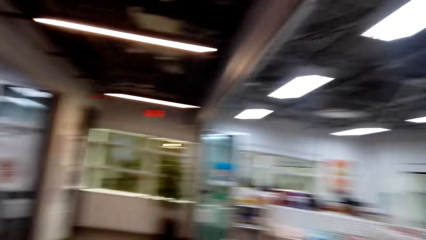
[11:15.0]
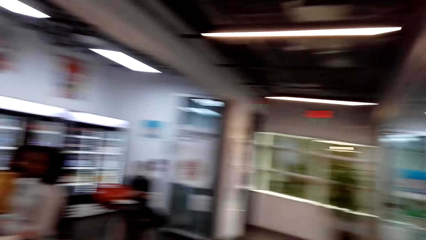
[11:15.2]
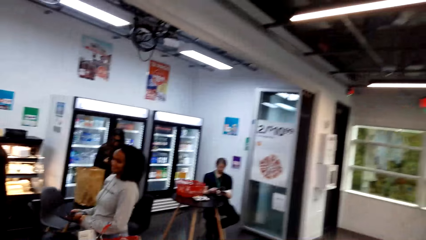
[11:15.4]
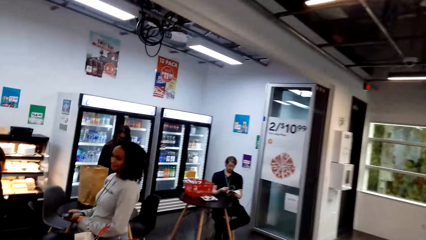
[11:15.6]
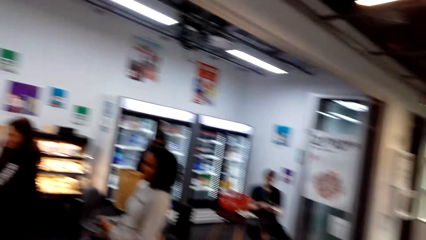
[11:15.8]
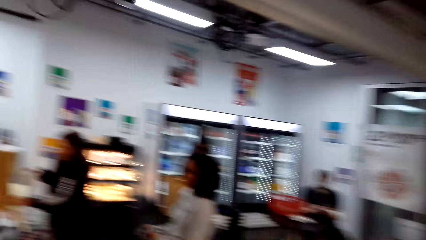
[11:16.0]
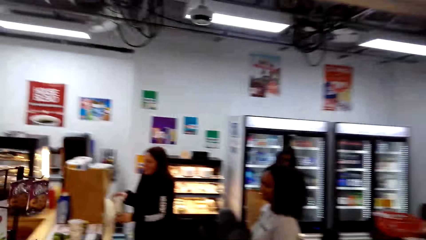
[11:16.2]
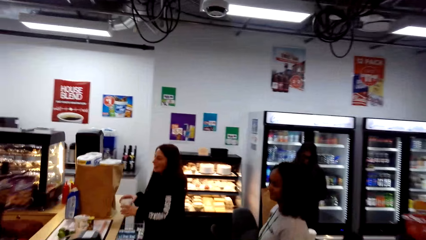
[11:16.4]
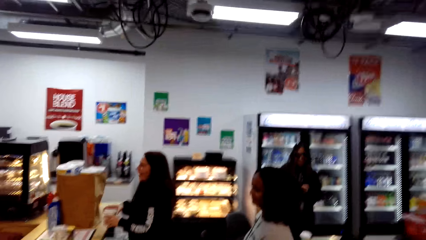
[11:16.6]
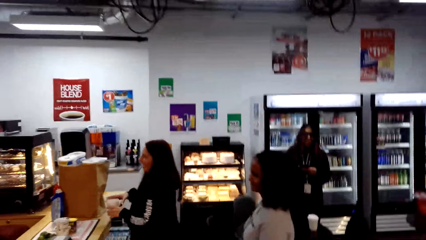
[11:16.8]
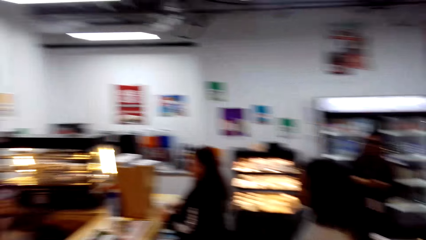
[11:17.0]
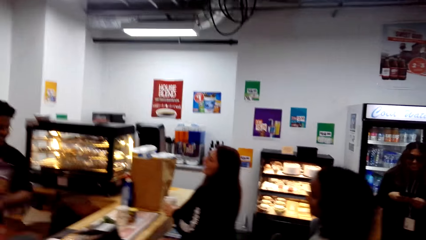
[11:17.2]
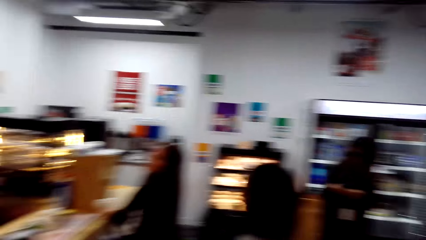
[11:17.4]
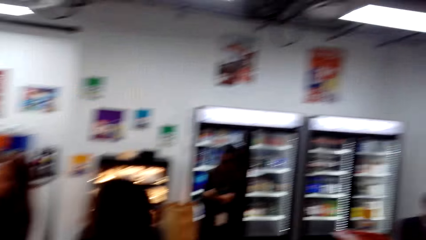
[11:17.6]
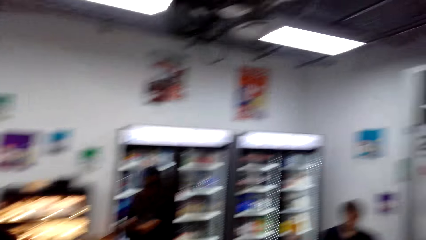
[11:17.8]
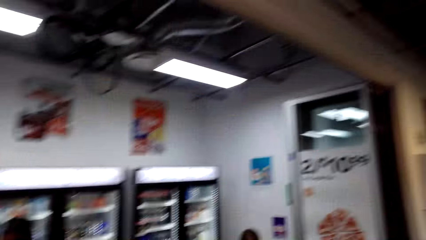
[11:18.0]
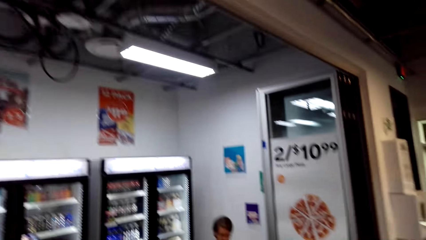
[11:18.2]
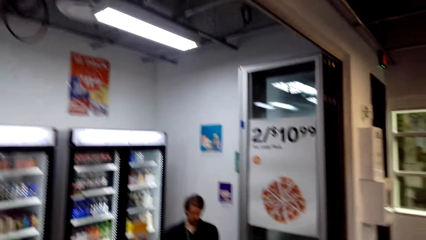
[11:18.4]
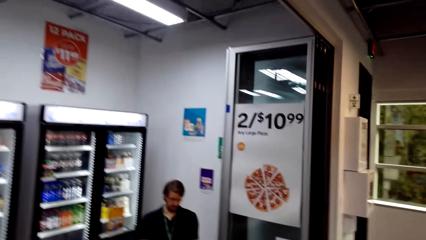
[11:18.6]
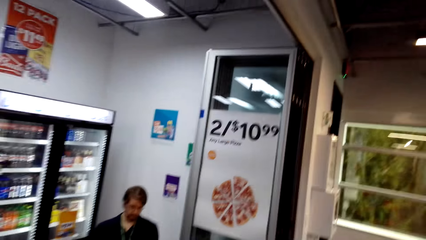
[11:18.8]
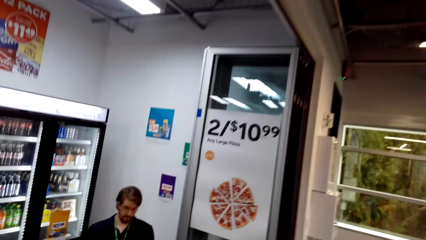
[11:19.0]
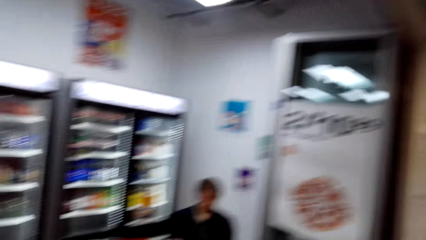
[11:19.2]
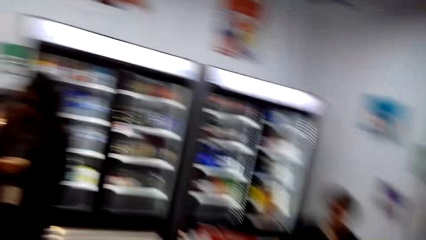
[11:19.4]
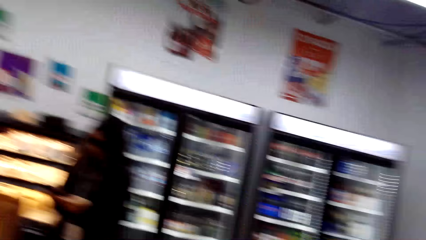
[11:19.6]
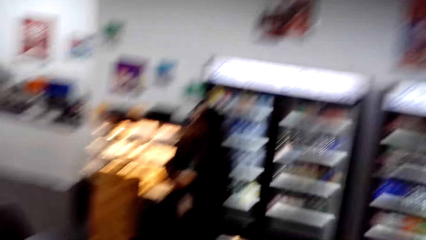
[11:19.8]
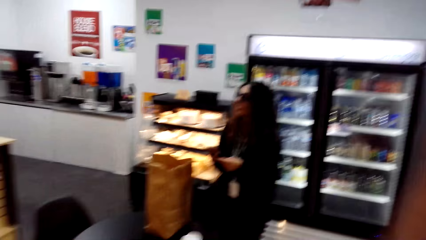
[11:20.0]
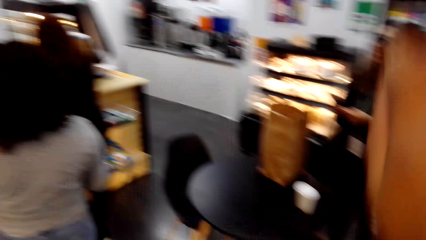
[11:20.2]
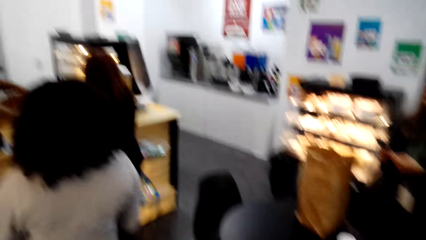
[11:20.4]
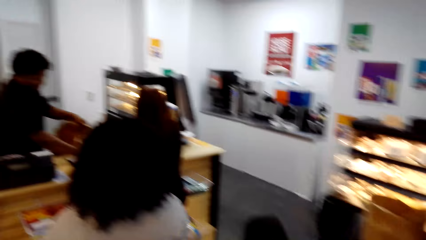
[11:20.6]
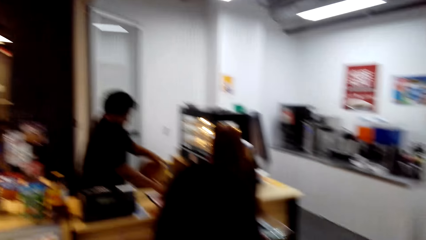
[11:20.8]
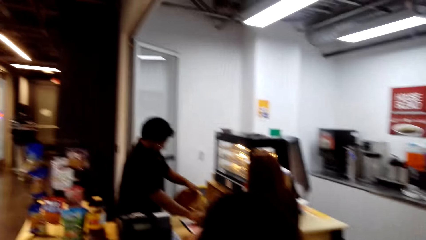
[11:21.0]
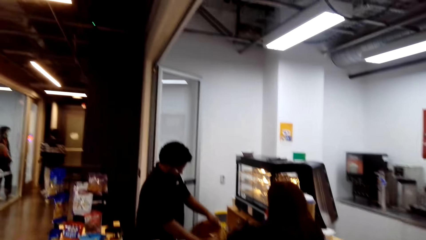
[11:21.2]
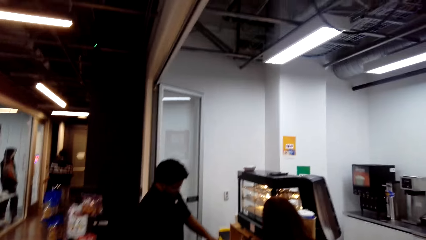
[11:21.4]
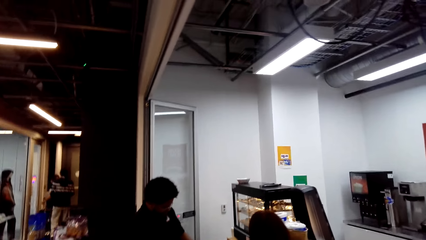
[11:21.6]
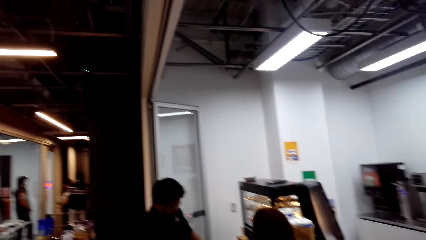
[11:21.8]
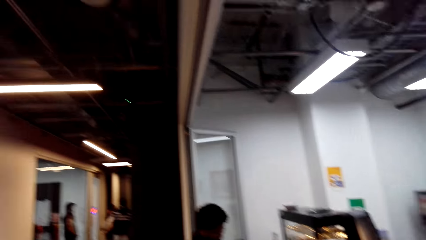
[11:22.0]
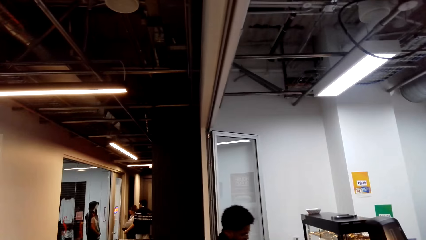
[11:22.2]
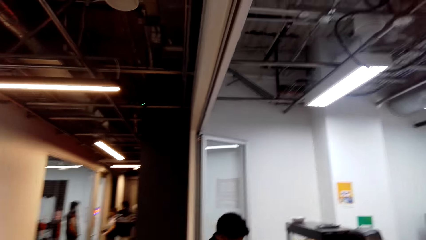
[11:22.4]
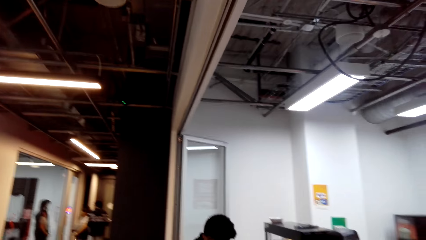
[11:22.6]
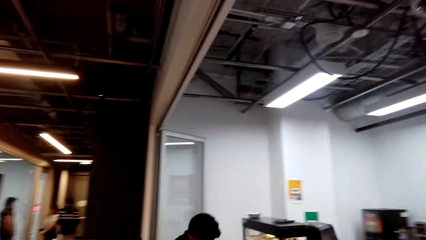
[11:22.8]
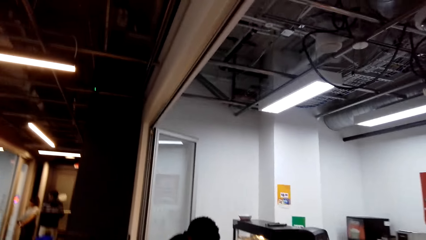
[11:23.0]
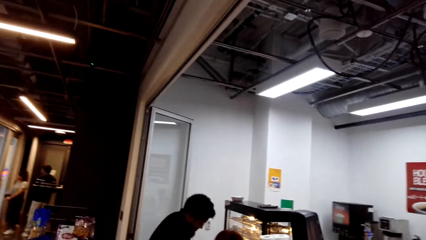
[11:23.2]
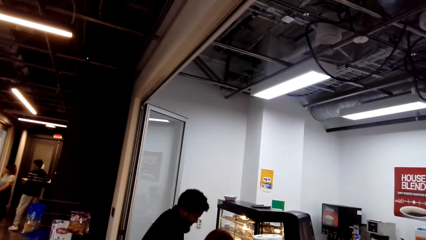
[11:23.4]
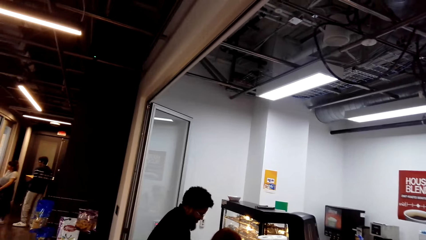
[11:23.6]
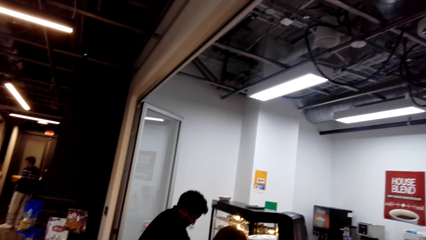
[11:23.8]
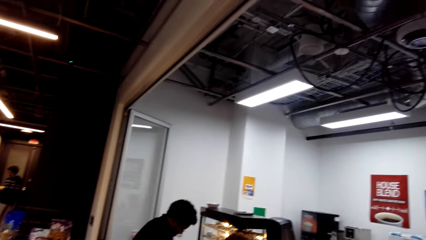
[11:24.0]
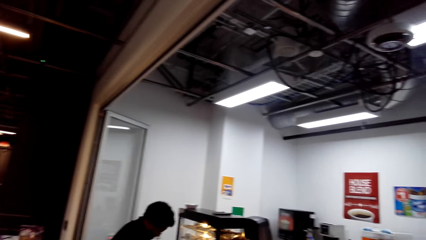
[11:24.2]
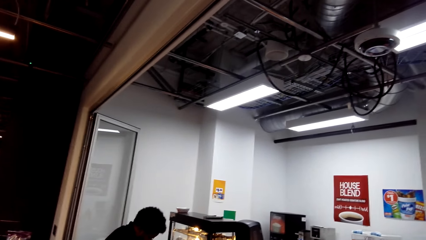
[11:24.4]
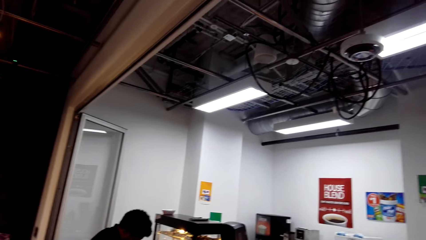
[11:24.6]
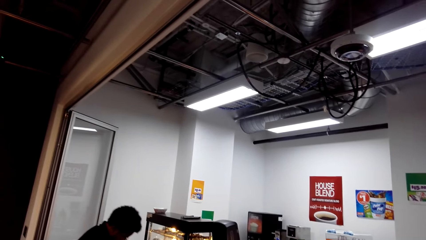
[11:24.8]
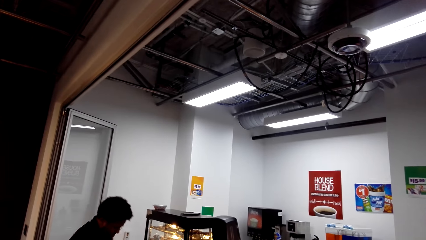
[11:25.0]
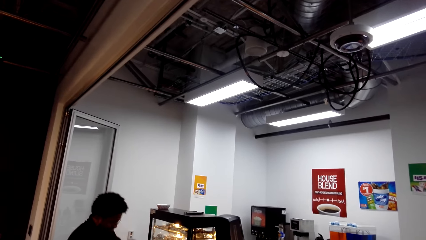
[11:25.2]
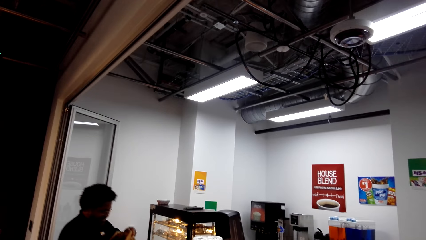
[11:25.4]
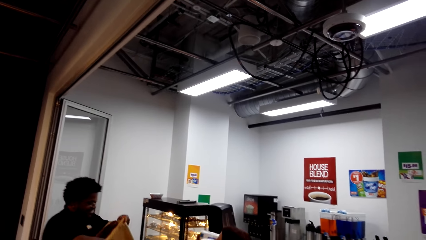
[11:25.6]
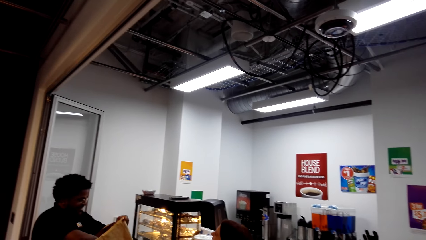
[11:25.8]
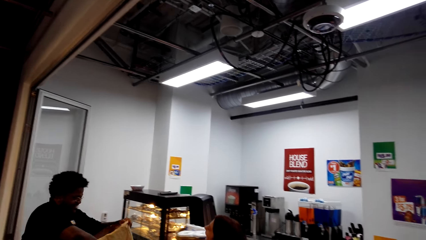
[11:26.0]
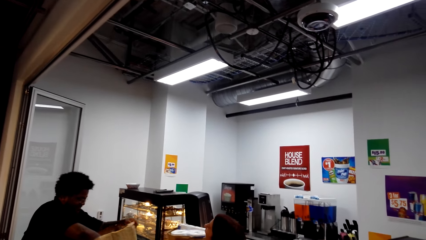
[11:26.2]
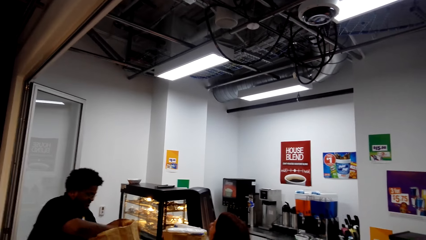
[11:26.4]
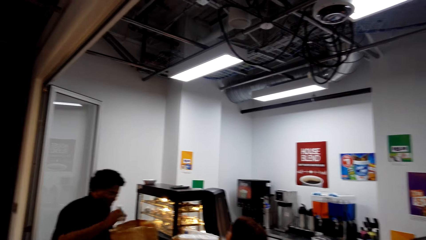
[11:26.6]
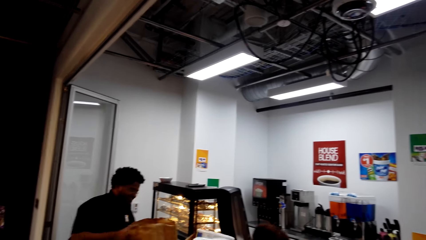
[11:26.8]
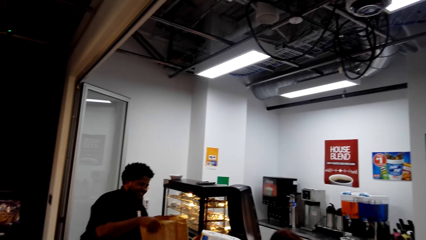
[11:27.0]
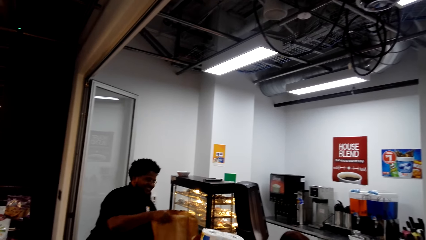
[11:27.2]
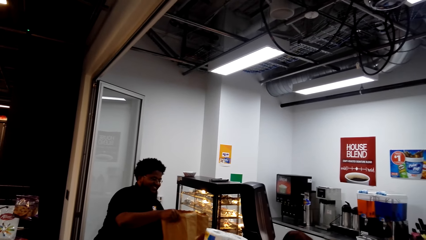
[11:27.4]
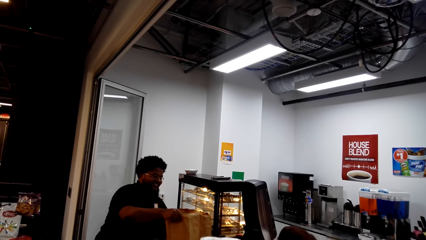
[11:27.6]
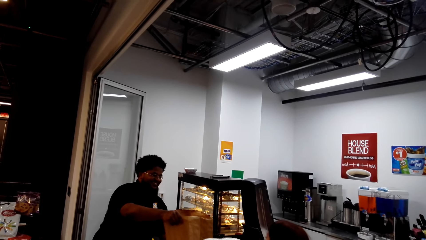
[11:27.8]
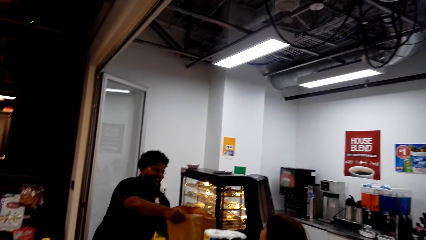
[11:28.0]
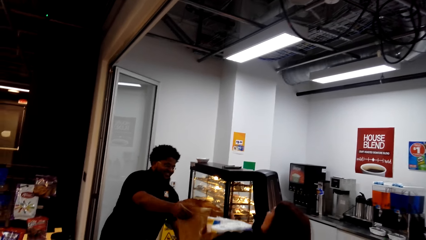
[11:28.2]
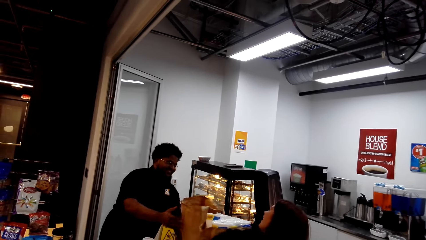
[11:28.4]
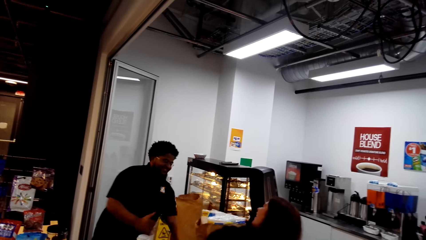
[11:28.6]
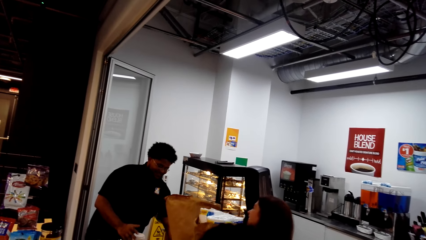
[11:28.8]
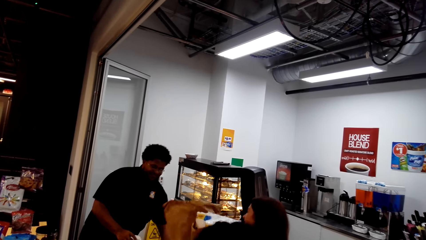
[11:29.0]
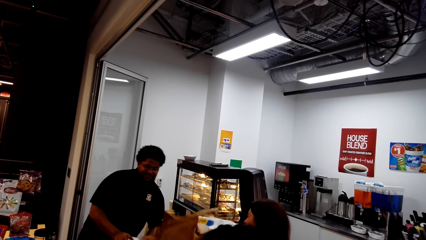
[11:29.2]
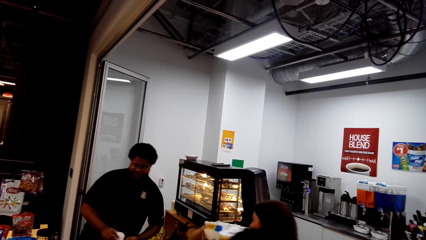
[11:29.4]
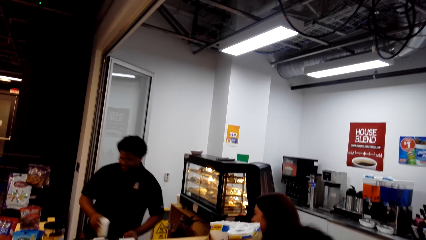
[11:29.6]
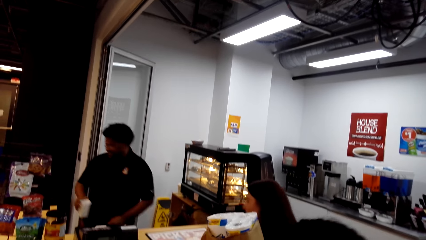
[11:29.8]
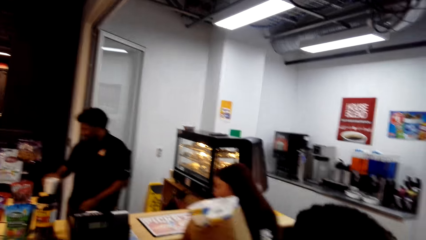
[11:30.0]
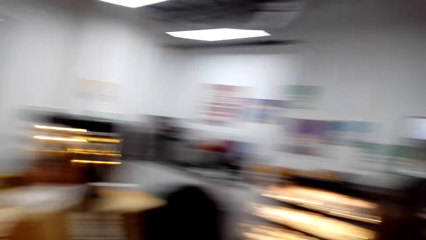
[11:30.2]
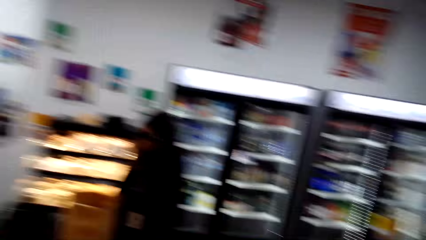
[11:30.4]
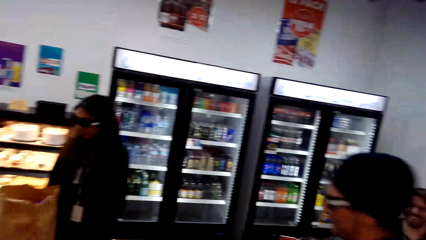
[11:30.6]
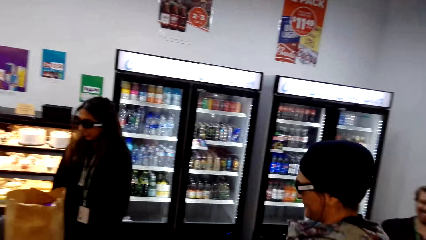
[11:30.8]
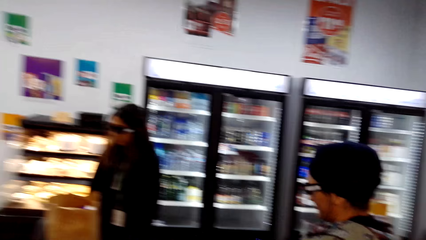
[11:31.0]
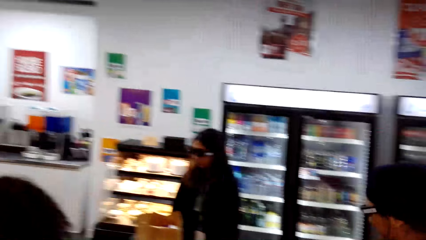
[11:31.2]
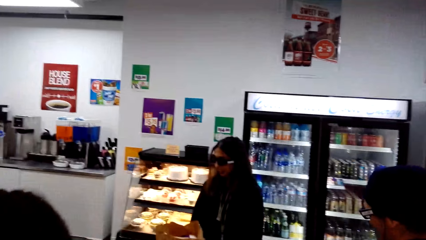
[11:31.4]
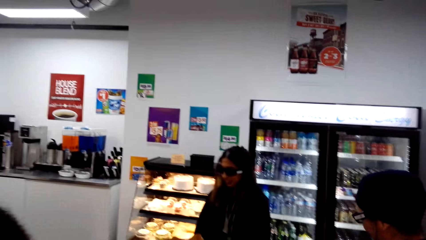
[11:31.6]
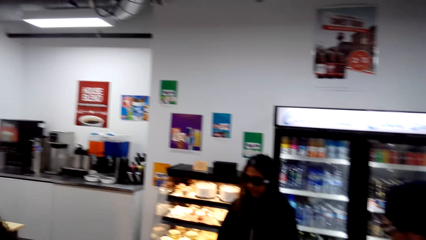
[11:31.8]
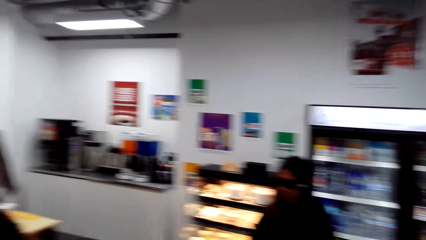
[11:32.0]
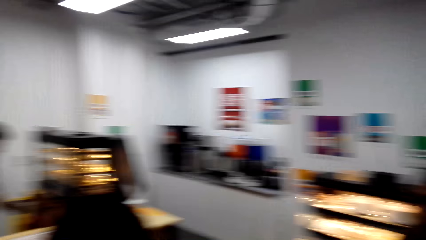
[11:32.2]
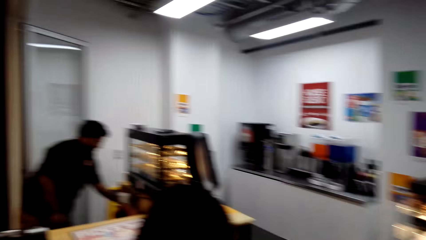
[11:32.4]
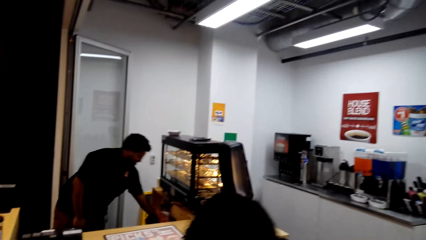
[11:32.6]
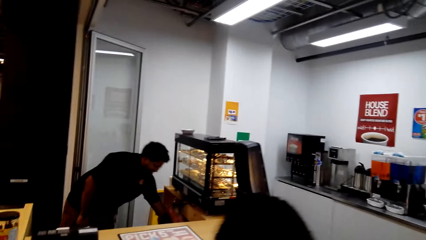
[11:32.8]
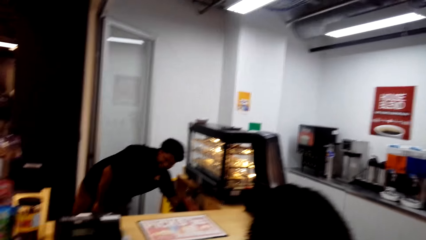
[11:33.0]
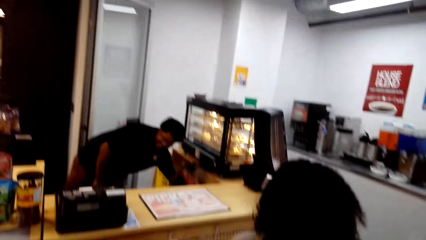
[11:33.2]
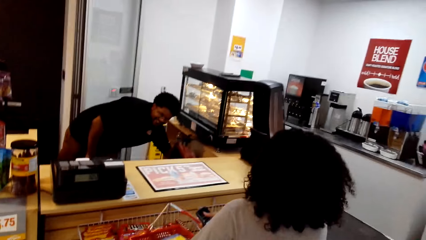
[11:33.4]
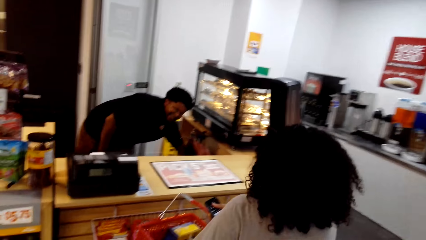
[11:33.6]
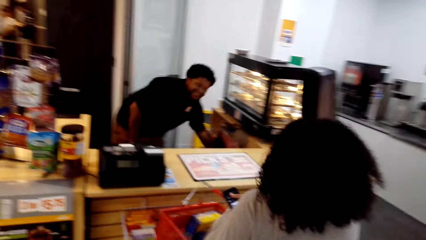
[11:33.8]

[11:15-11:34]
The camera wearer observes a man. They look around. They stare at the fridge. They observe the man.
